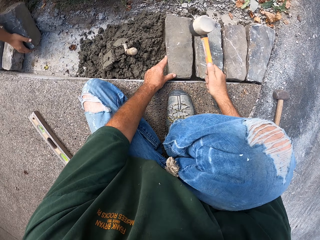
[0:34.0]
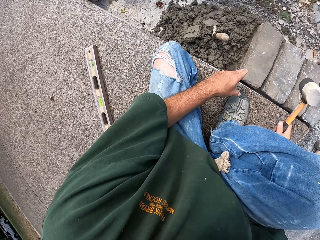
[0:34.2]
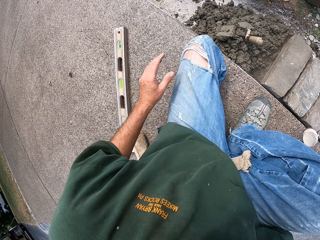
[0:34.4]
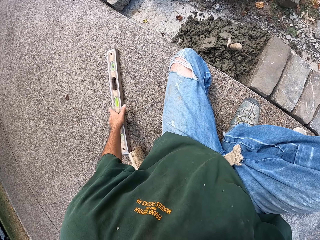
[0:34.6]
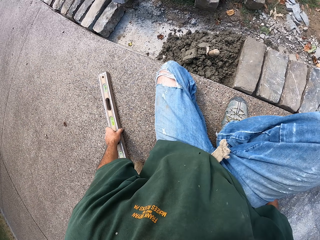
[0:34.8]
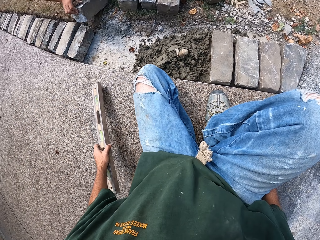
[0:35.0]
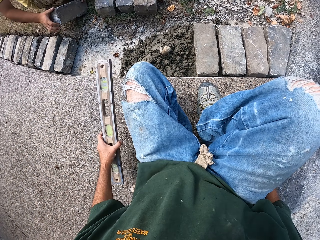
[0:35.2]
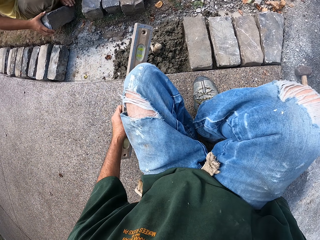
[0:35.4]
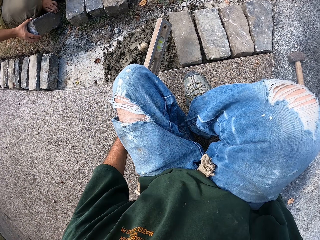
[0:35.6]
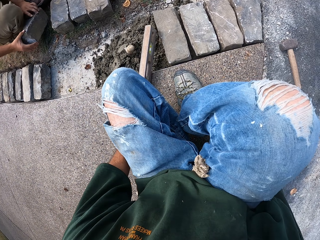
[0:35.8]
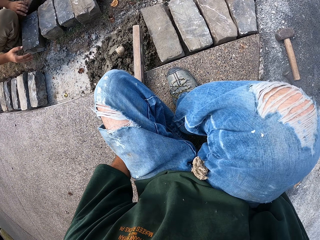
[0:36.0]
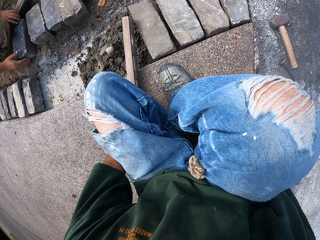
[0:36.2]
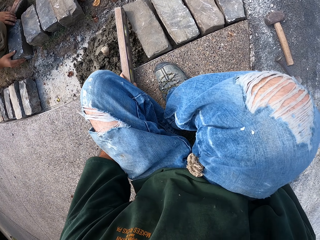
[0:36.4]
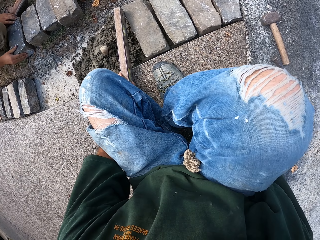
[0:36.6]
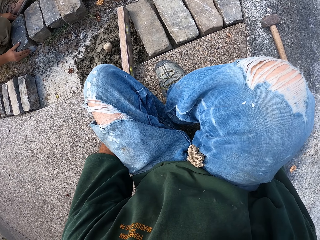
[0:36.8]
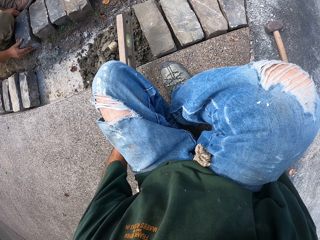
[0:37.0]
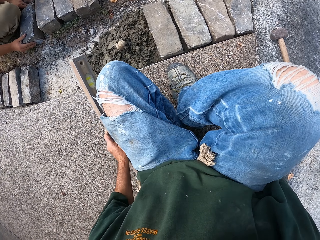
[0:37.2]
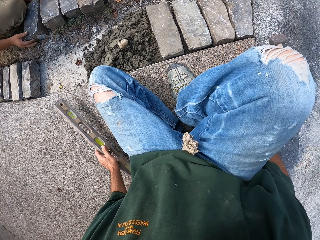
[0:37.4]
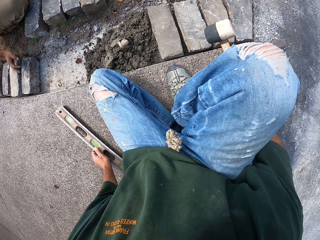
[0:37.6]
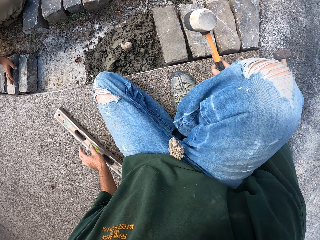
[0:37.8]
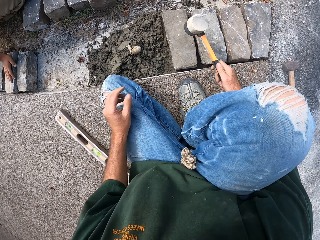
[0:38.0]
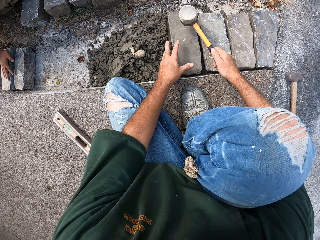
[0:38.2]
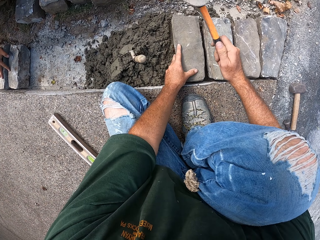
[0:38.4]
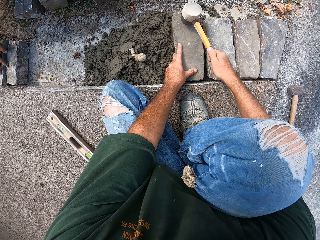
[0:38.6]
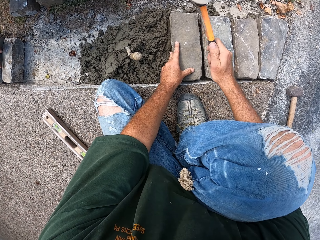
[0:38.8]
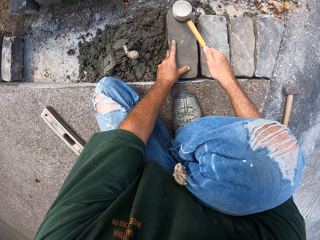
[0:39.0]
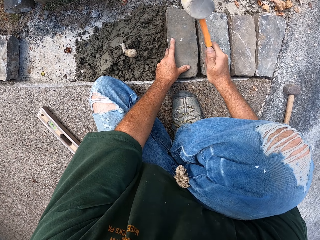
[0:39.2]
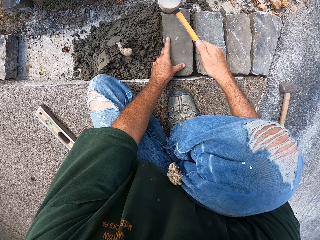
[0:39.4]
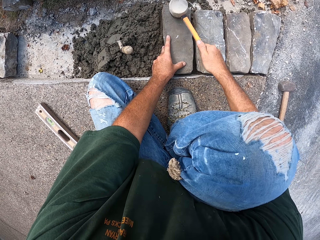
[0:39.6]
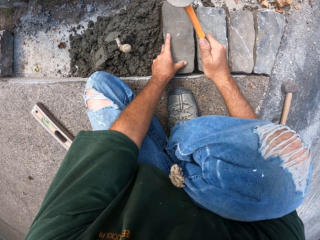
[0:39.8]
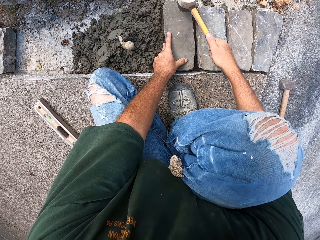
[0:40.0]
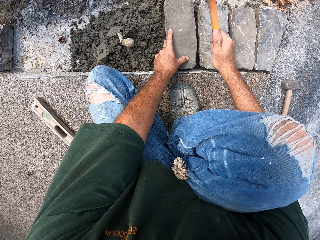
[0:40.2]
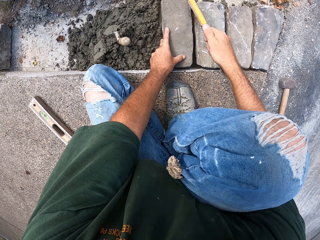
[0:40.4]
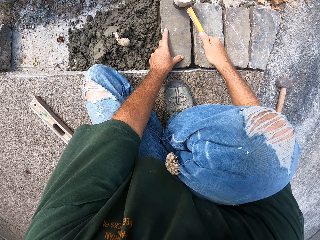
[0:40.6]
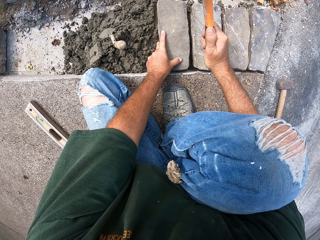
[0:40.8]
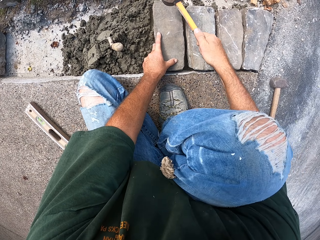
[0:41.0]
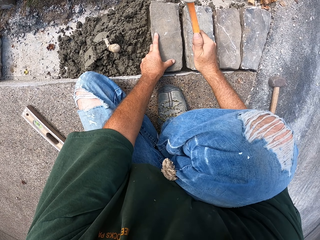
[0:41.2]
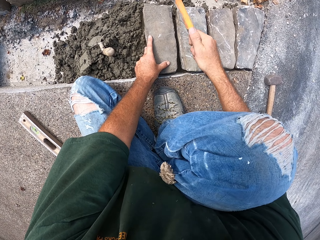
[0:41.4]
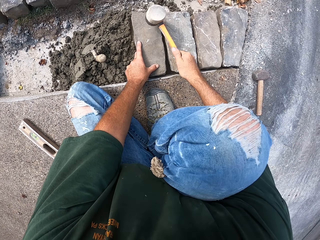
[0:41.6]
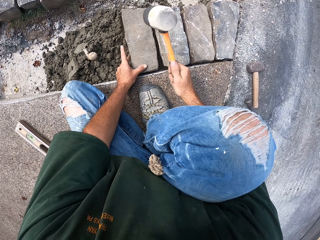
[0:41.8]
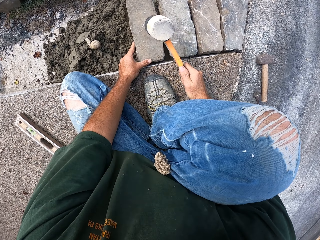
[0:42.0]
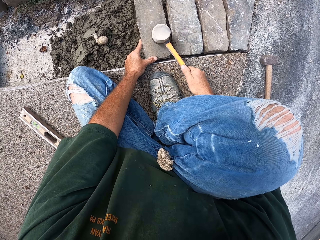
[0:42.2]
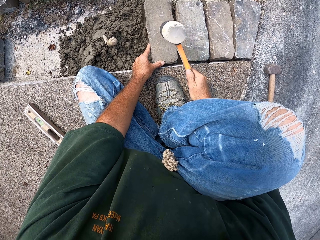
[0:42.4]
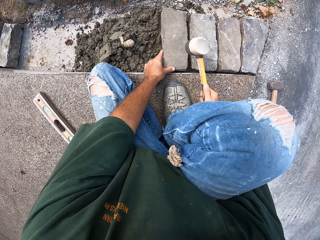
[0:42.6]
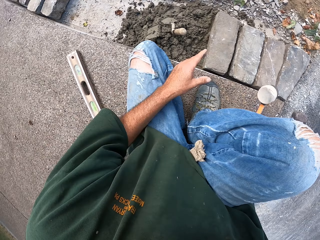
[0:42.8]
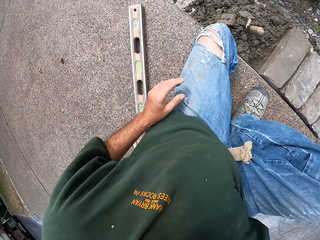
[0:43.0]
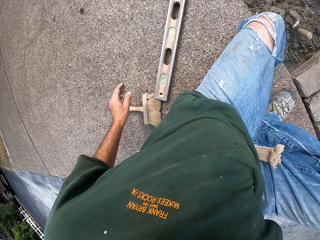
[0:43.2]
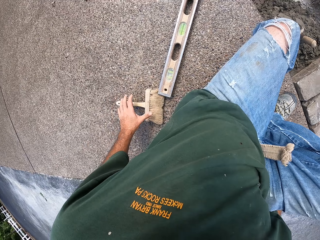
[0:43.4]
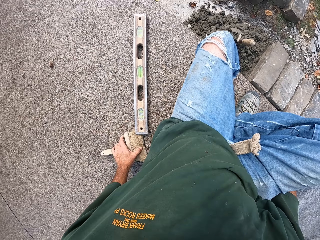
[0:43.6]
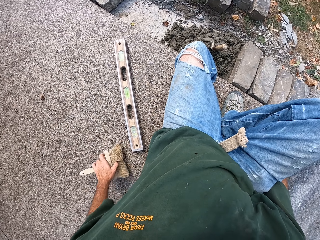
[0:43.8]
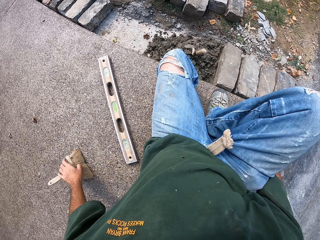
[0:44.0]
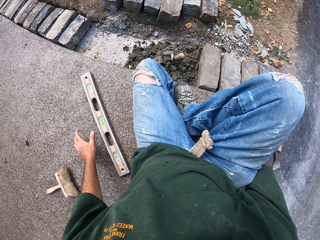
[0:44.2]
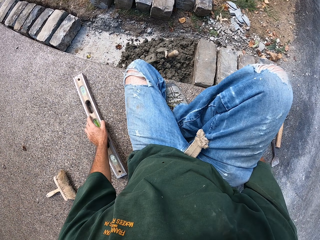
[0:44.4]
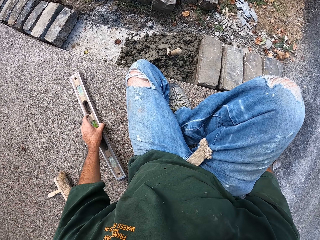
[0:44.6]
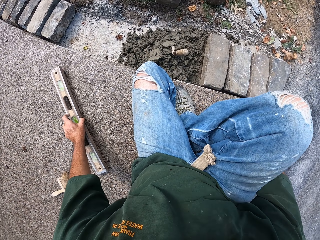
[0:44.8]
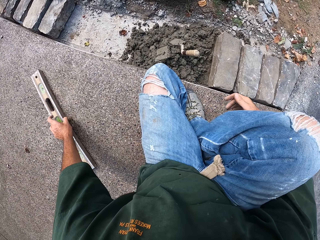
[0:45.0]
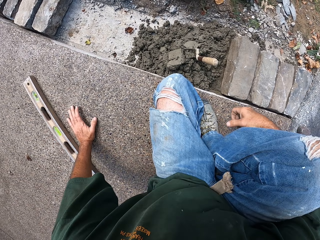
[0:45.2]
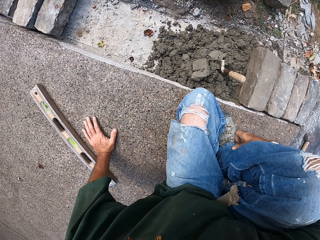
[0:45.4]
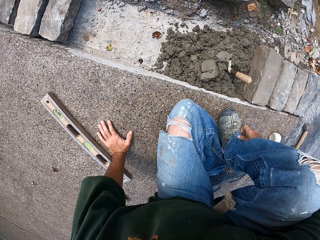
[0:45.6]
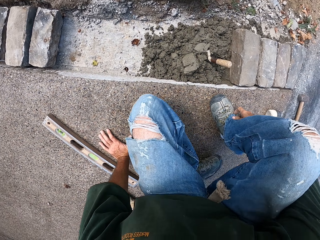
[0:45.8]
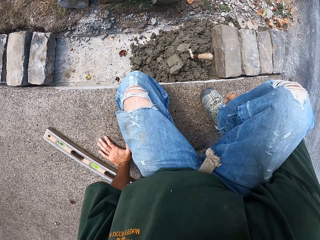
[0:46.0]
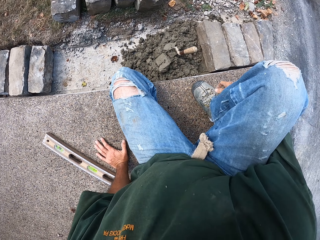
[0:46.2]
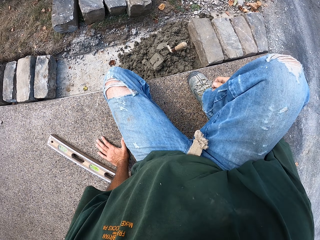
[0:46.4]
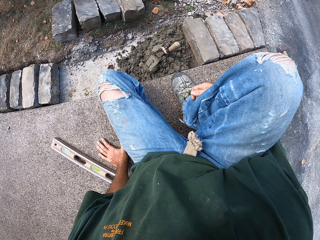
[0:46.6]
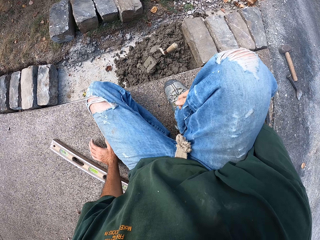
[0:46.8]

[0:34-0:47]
The camera wearer takes the level balance. They measure the ground level. They put the level balance aside. They hit the stone with the mallet. They push the brush aside. They push the level balance aside.

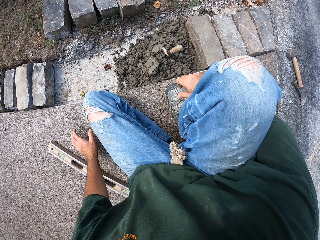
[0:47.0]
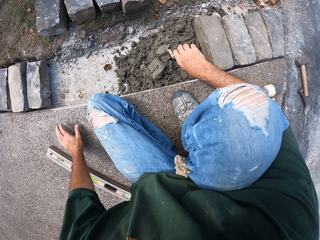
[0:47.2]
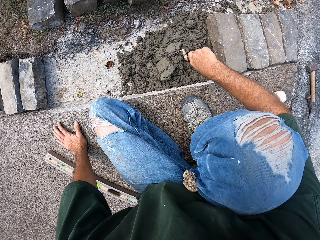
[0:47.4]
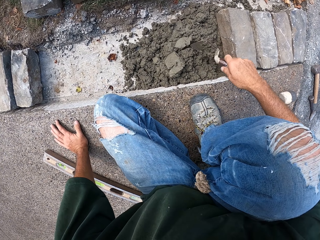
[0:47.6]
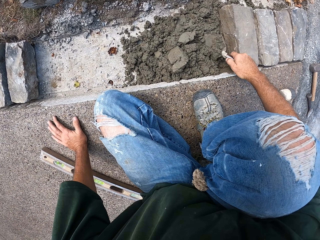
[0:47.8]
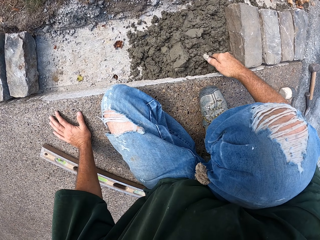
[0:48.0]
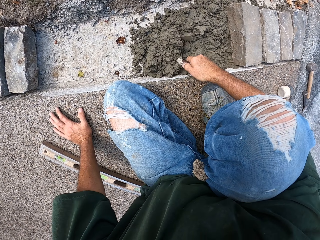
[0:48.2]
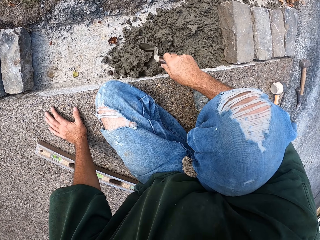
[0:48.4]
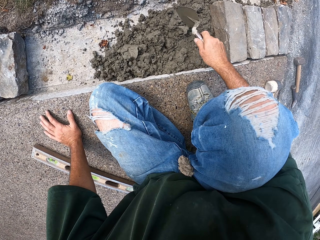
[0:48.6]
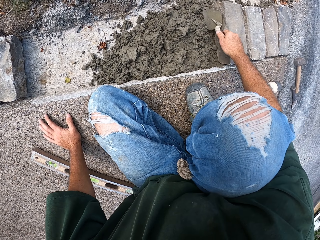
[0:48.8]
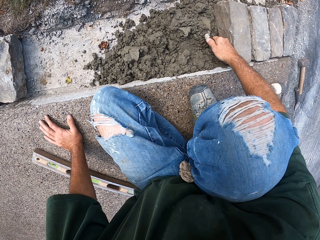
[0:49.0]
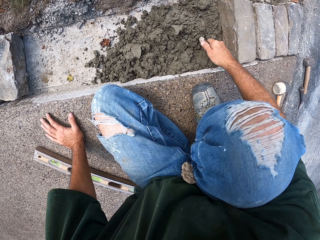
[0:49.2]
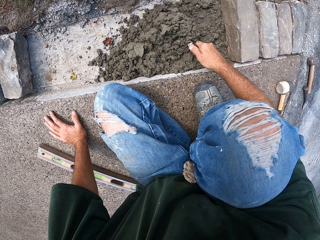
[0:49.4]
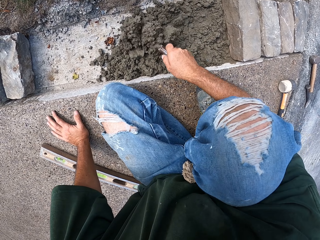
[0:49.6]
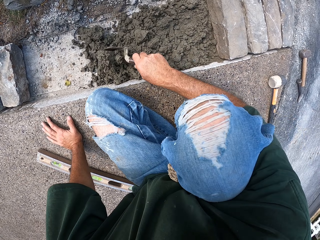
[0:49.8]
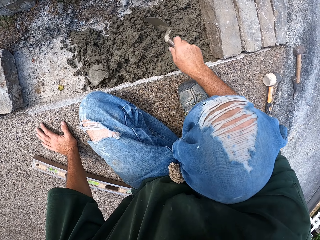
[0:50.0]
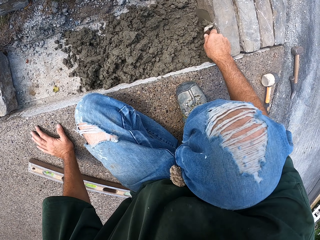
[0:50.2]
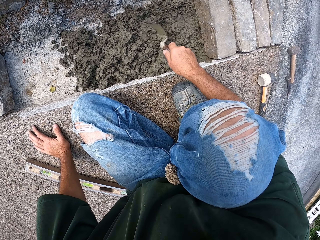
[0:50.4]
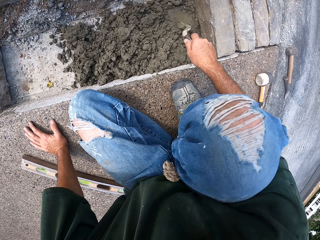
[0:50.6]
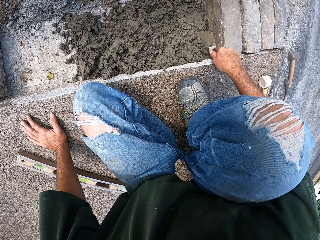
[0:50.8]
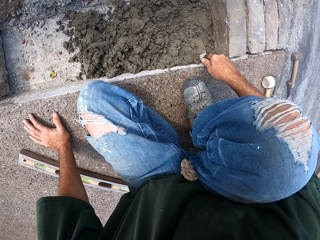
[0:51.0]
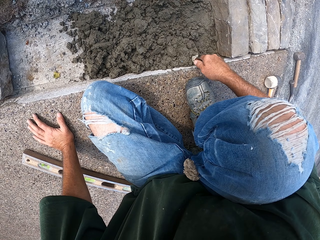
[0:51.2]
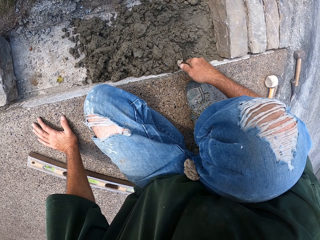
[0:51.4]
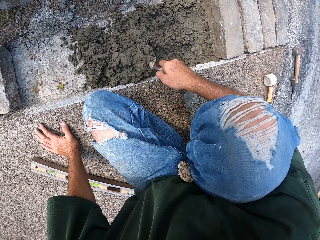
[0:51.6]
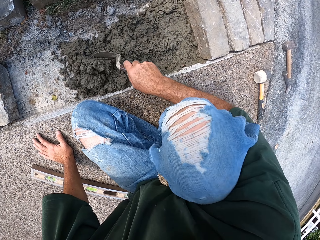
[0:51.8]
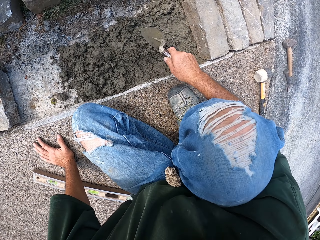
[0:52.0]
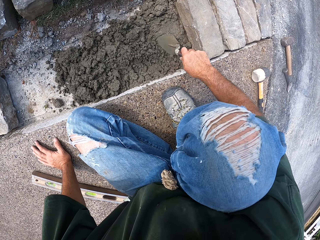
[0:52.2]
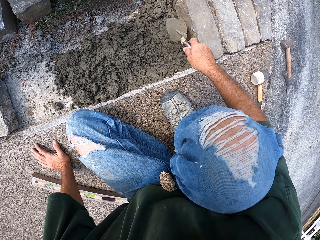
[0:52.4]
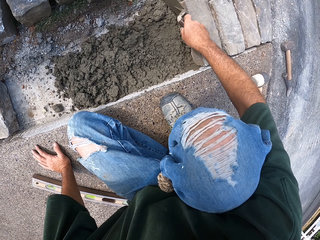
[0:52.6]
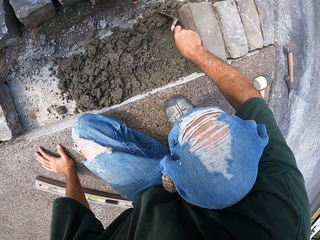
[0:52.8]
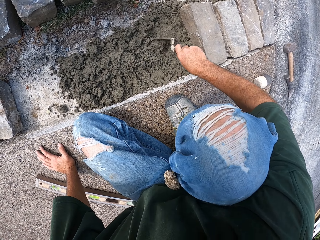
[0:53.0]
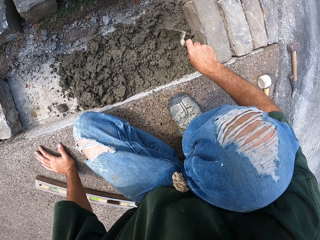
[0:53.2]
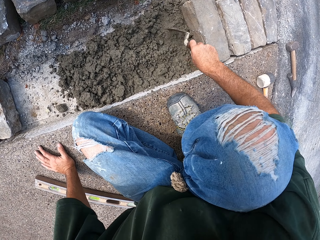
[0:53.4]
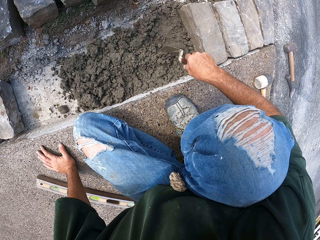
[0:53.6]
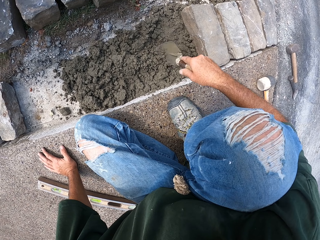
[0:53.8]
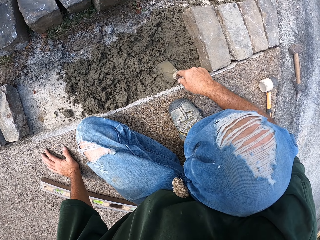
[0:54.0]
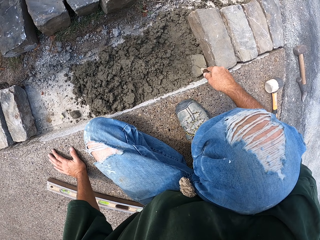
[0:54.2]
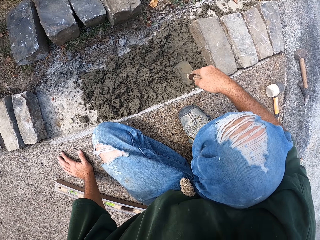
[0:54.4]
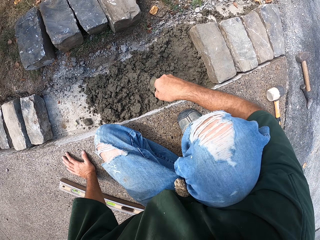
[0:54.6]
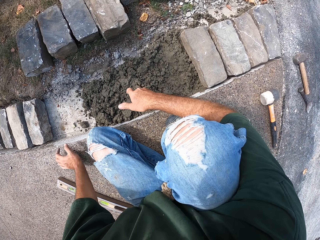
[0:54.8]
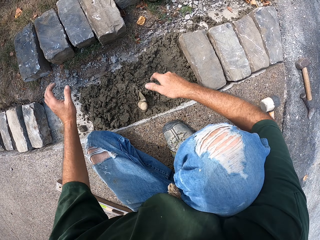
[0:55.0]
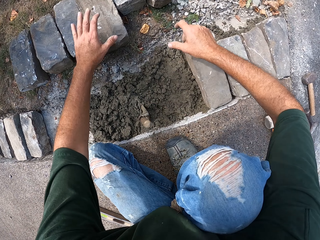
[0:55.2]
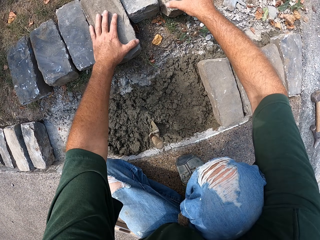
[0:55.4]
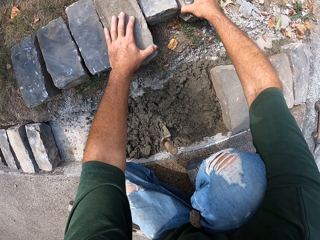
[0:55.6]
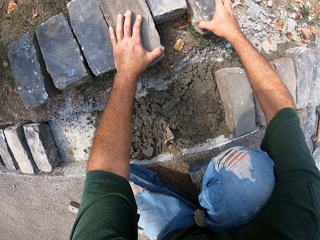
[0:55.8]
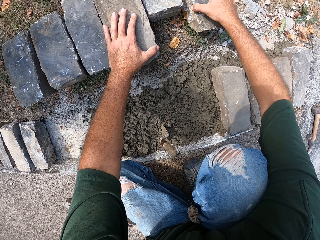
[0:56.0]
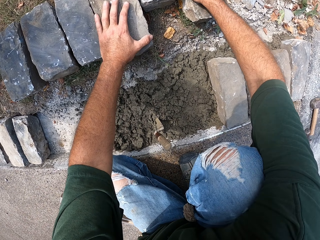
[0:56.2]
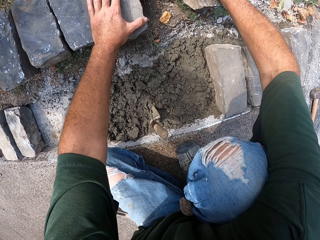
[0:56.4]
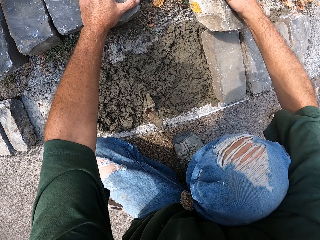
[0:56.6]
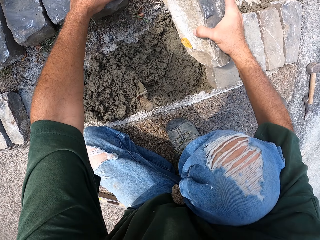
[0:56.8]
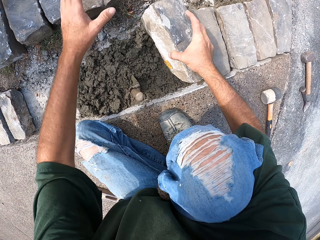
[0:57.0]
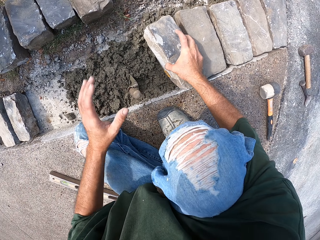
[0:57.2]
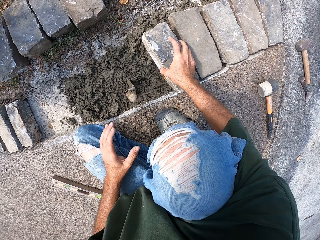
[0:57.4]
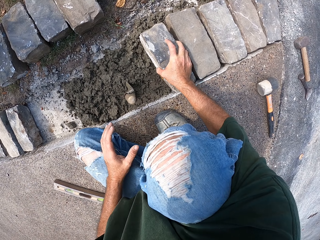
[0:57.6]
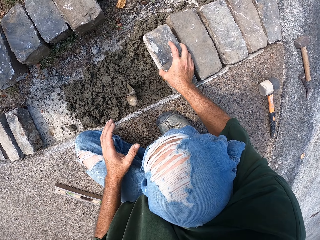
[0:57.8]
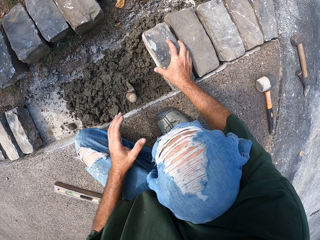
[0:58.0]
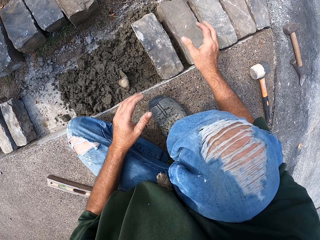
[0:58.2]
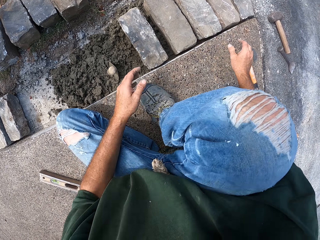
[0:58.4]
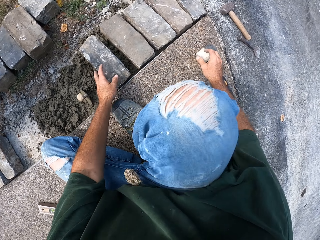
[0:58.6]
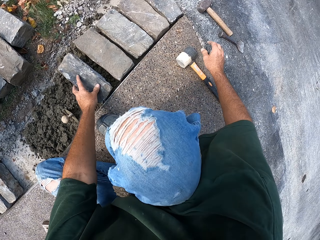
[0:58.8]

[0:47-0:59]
The camera wearer spreads mortar on the furrow with a trowel or spoon. They put the spoon on the mortar. They pick up a stone block. They put the stone block on the mortar in the furrow.
